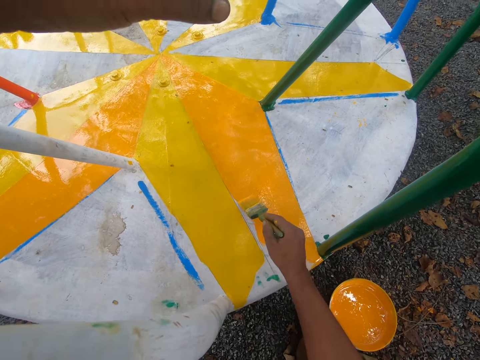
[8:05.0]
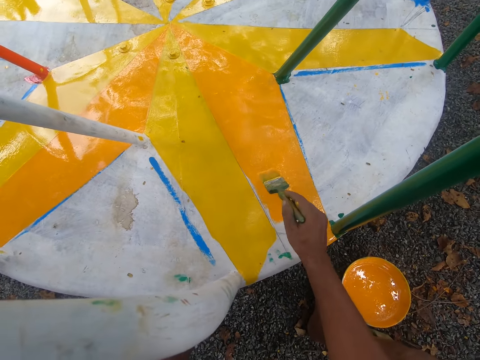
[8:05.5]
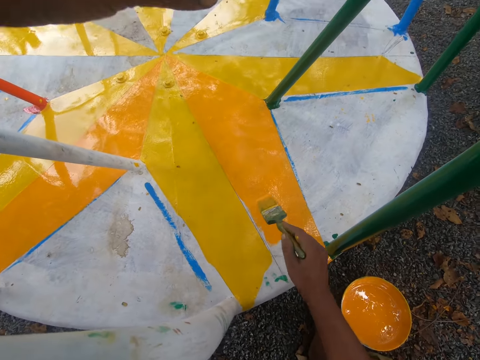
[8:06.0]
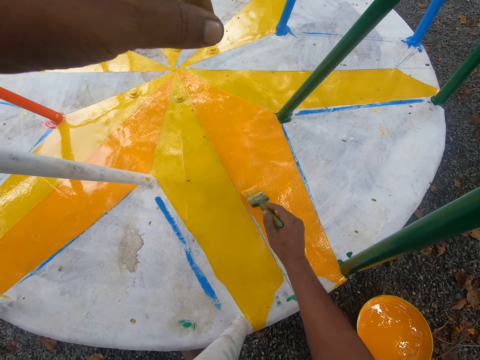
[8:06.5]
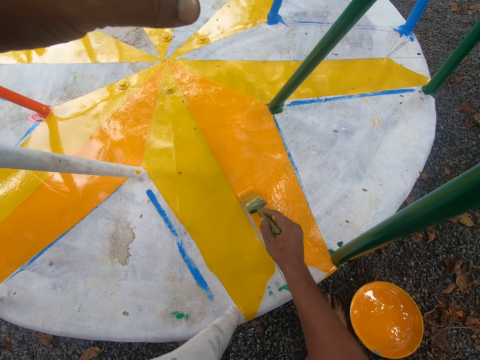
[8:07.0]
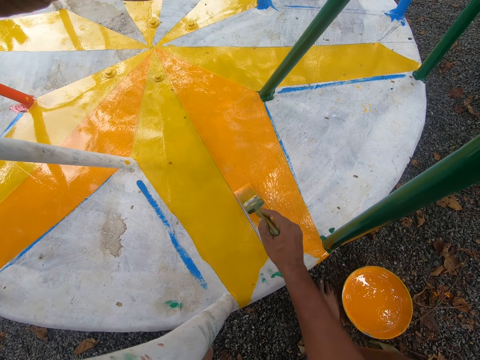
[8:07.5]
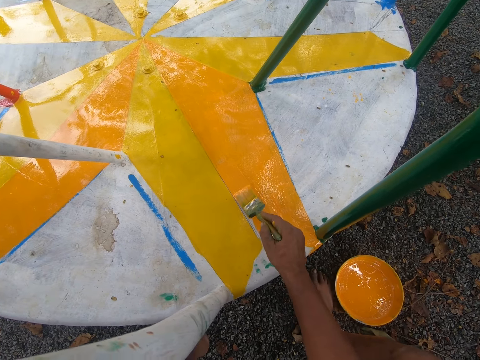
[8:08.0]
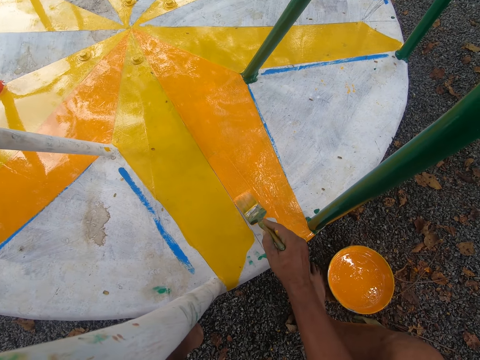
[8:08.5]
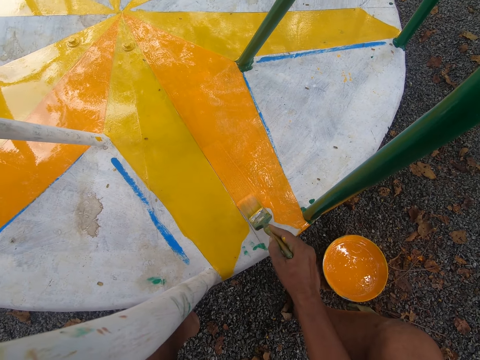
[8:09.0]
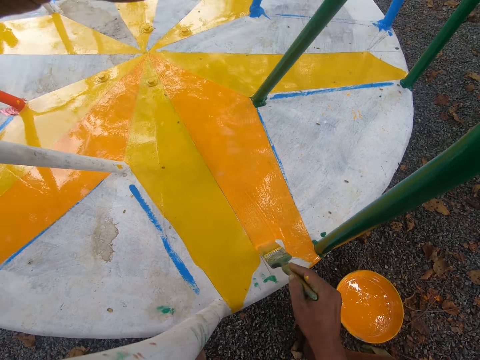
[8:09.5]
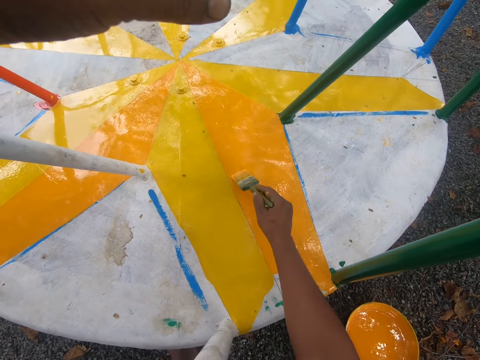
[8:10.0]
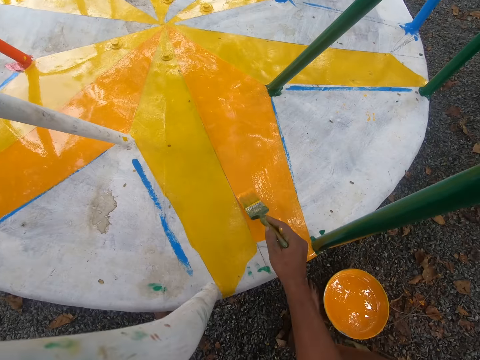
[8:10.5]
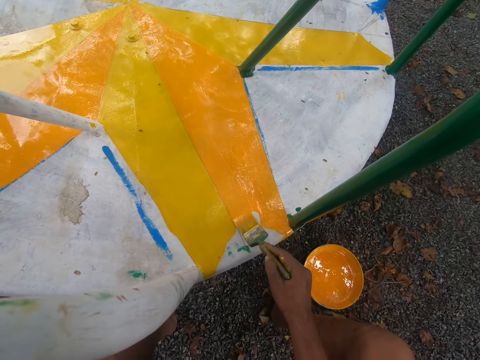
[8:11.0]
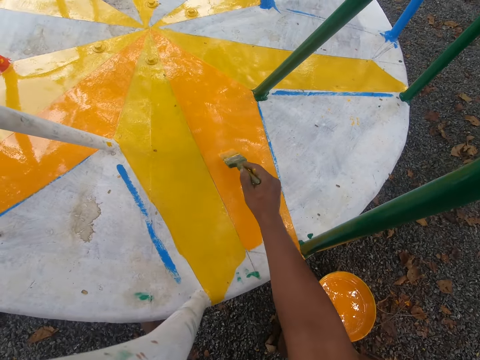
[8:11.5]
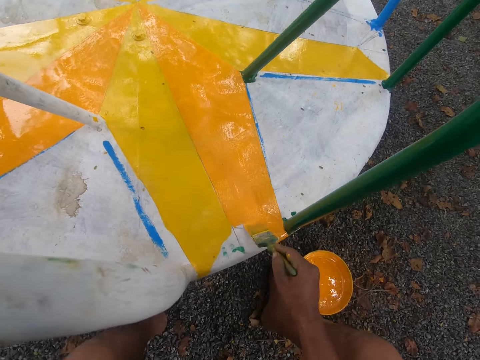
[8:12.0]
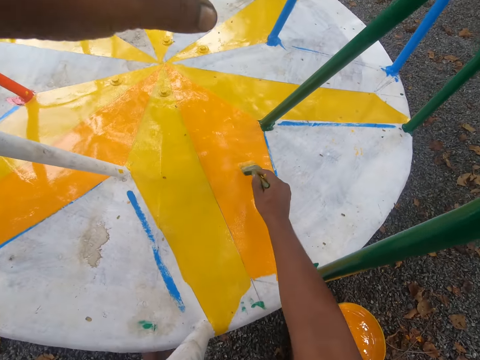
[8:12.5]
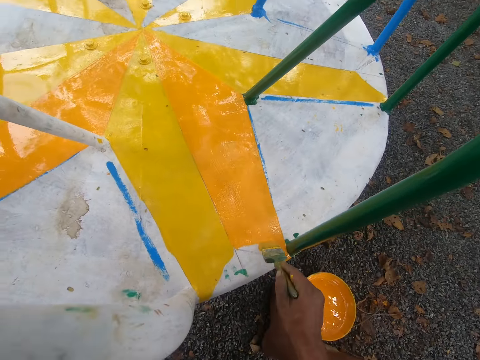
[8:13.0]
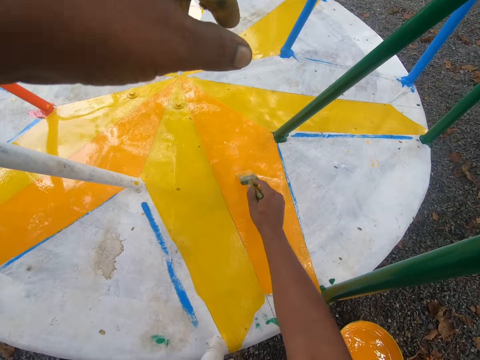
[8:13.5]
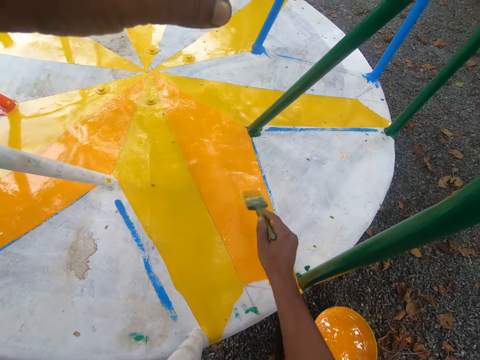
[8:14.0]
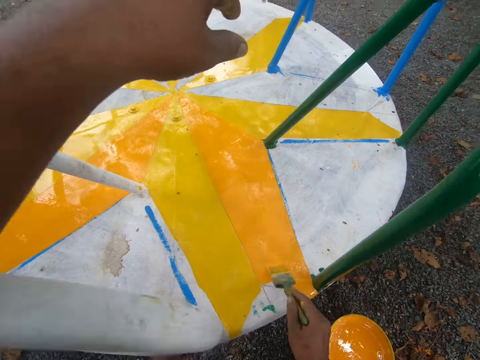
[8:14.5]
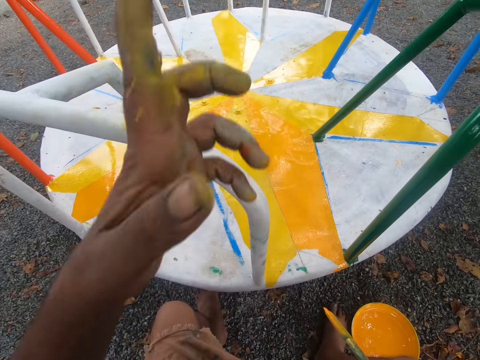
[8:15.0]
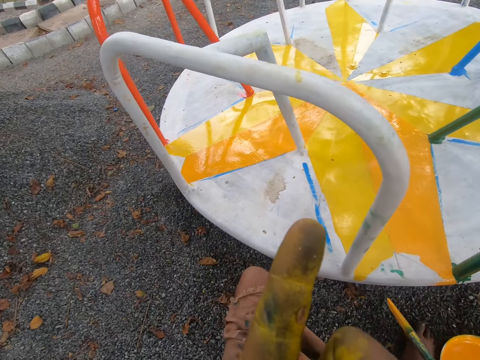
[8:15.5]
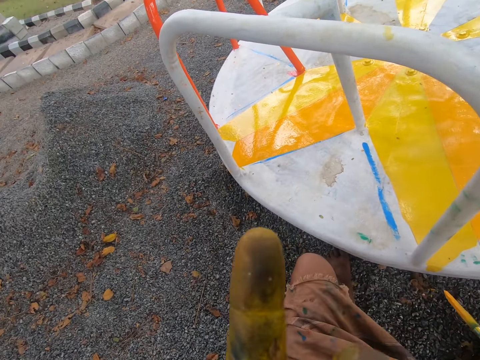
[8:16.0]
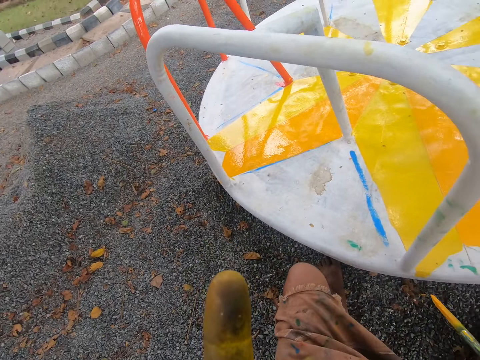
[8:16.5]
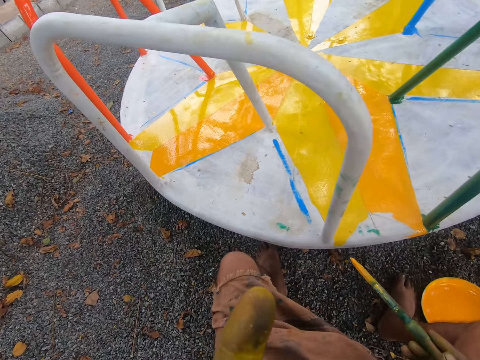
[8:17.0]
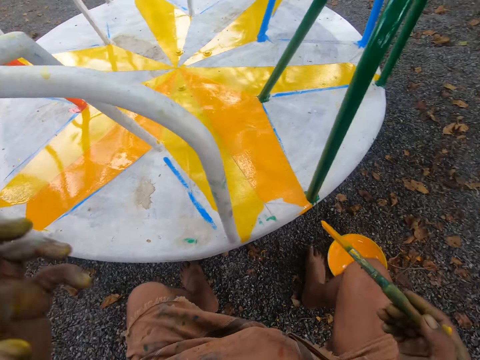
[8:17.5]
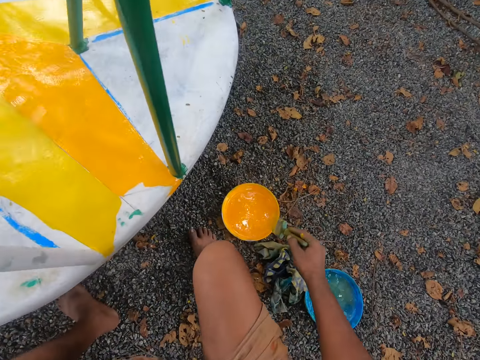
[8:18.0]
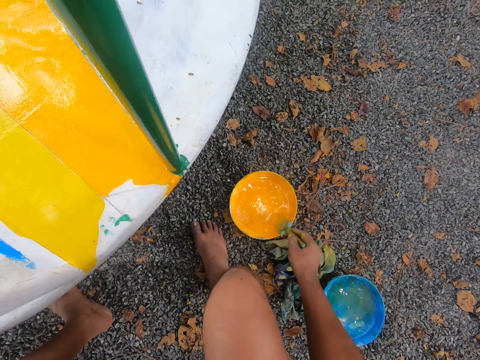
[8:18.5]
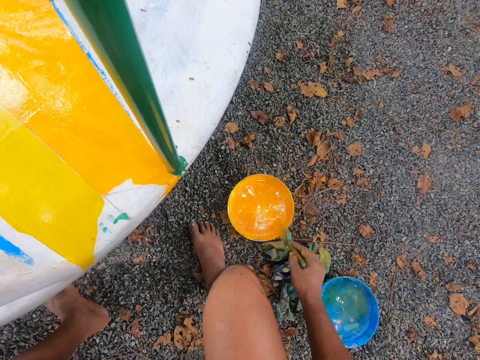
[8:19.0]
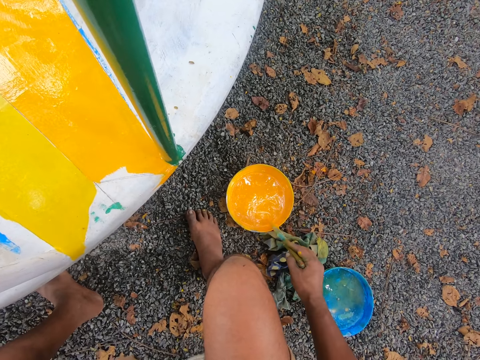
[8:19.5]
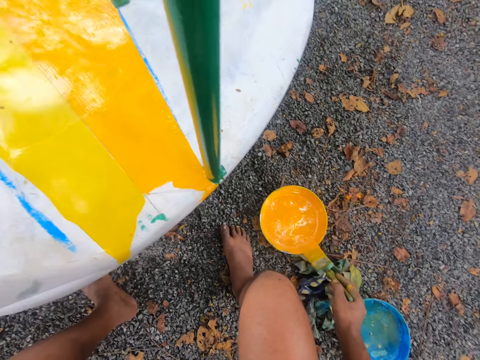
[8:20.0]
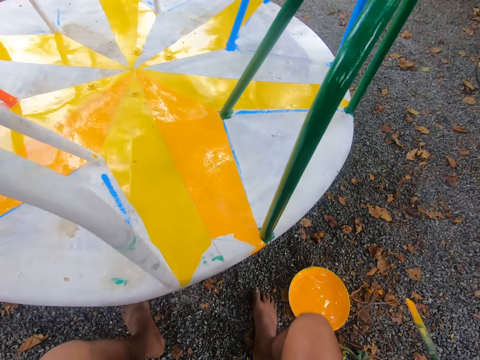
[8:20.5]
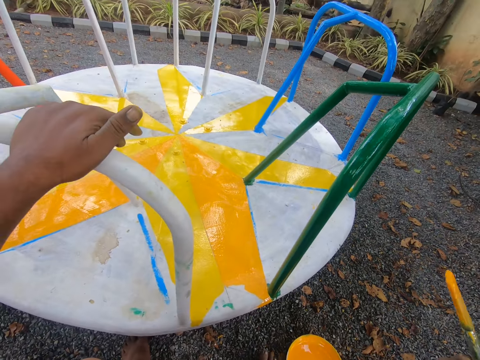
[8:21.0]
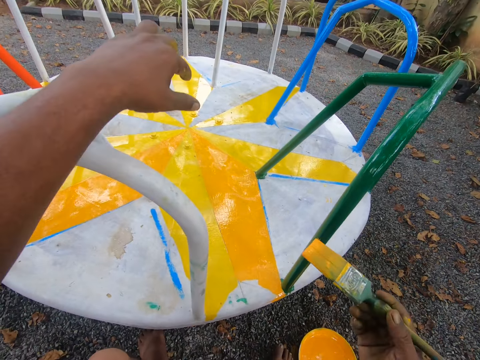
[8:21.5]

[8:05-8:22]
The camera wearer paints the merry go round. He cleans his face with his left hand. He removes his left hand from the merry go round handle. He points at the merry go round. He dips the paint brush into a container filled with paint. He reduces paint from the brush.

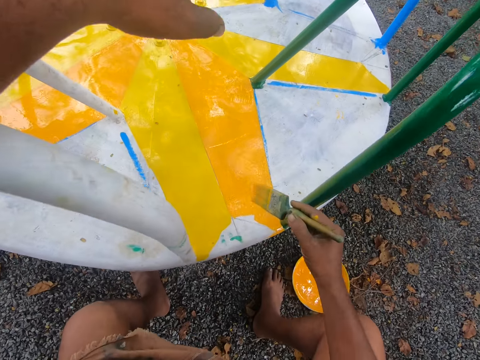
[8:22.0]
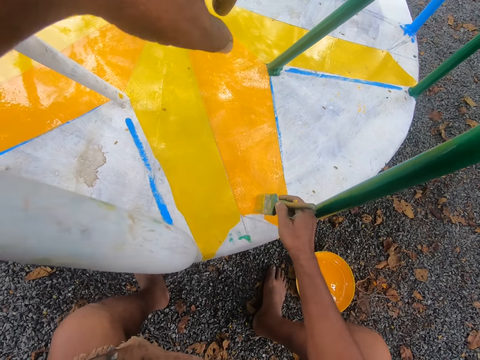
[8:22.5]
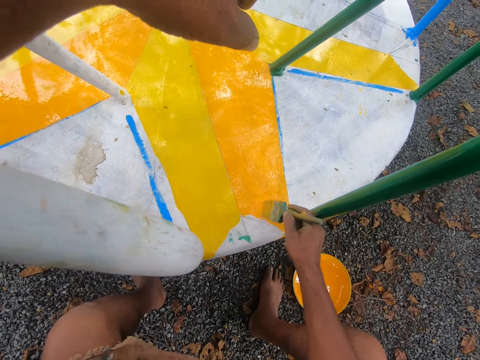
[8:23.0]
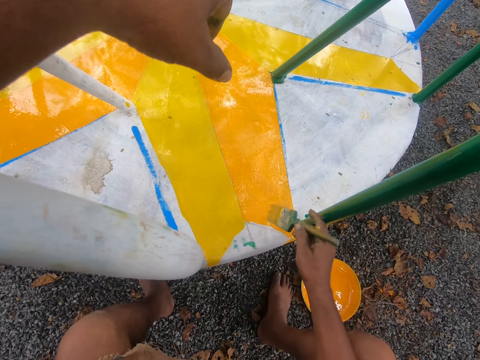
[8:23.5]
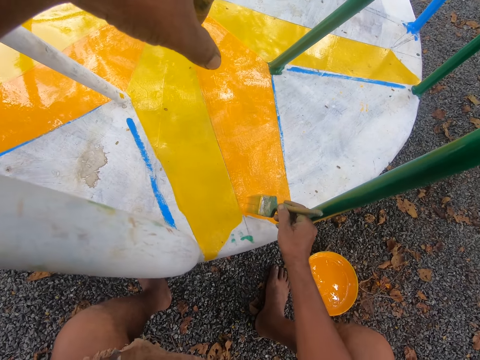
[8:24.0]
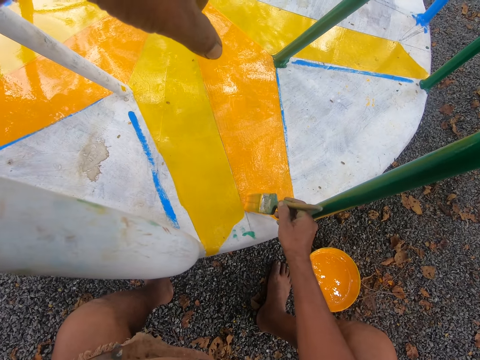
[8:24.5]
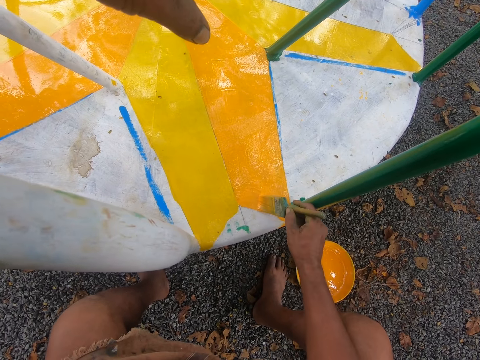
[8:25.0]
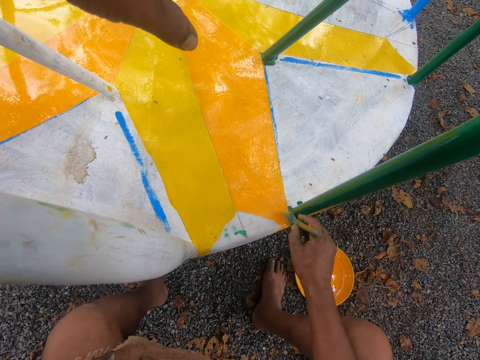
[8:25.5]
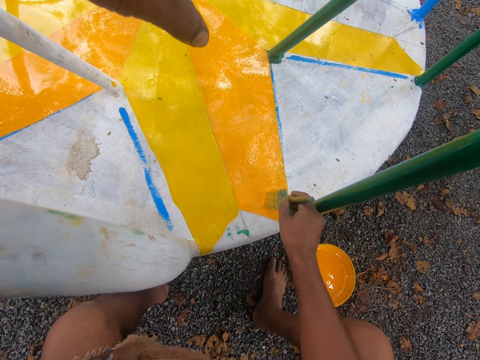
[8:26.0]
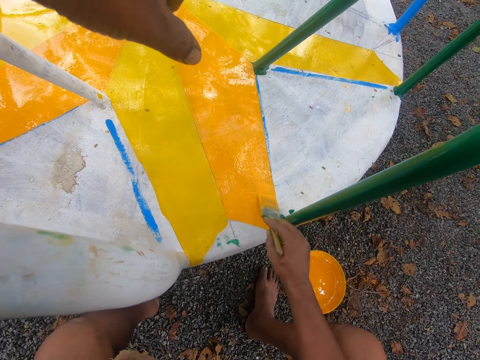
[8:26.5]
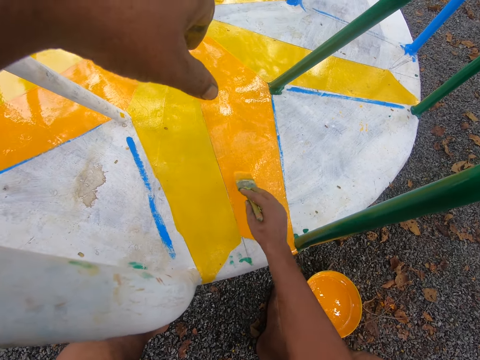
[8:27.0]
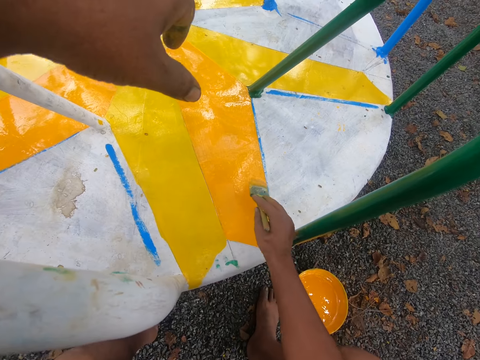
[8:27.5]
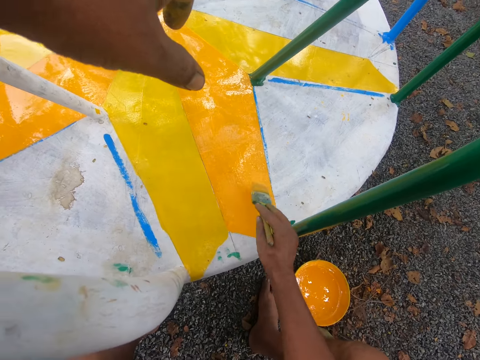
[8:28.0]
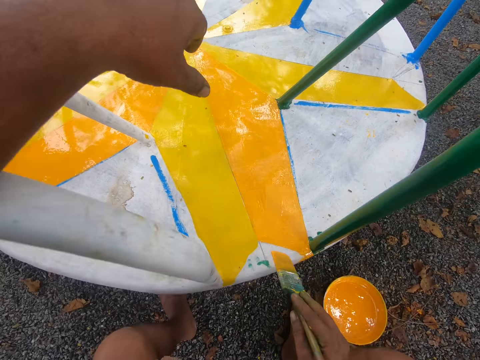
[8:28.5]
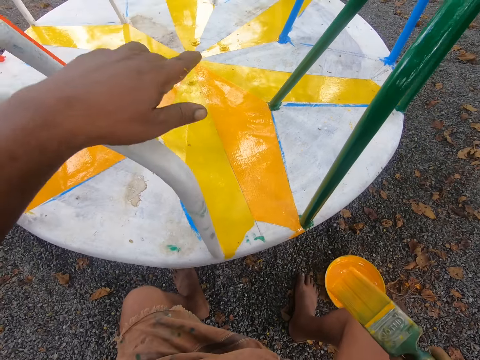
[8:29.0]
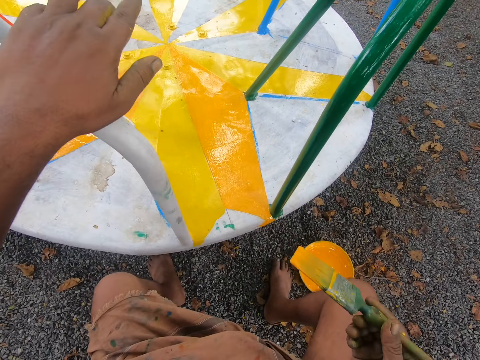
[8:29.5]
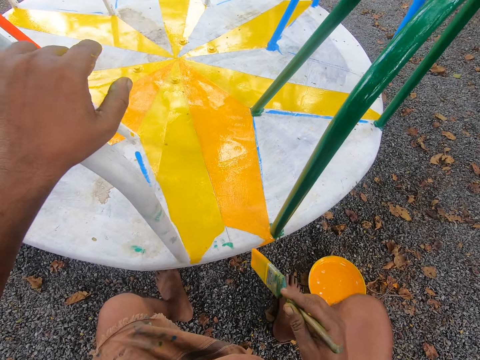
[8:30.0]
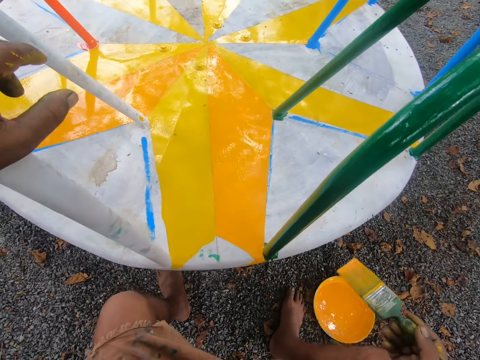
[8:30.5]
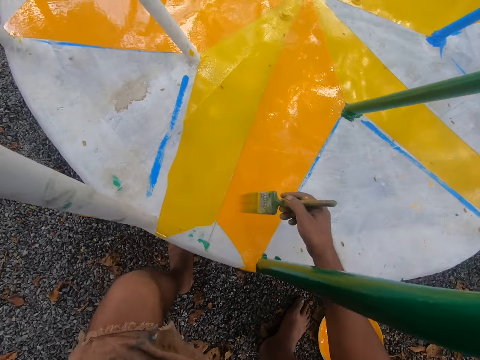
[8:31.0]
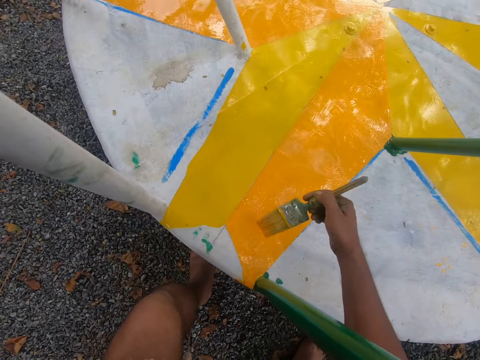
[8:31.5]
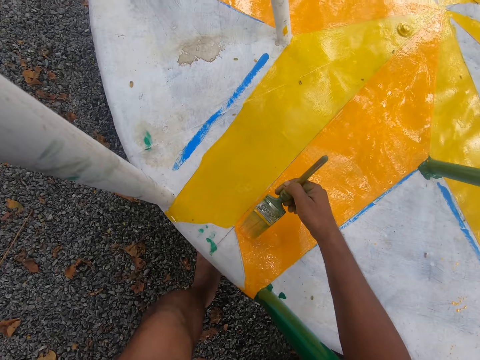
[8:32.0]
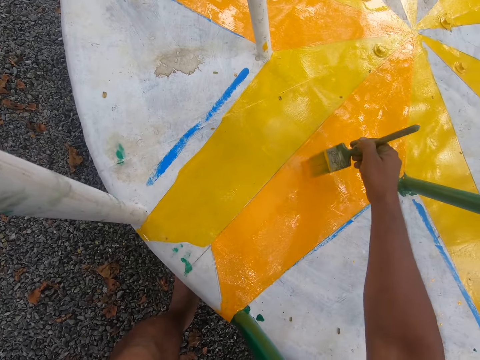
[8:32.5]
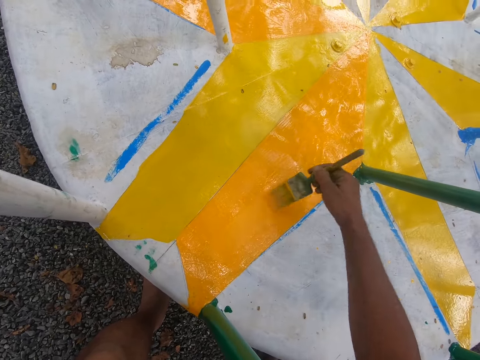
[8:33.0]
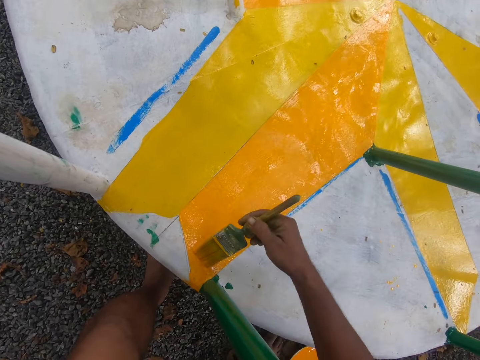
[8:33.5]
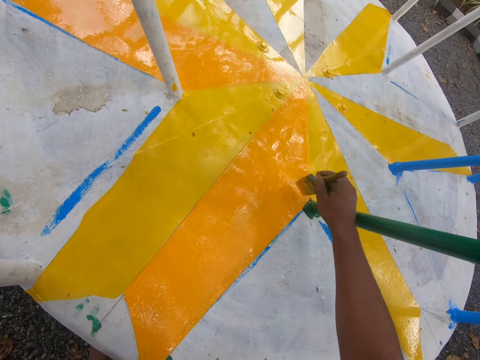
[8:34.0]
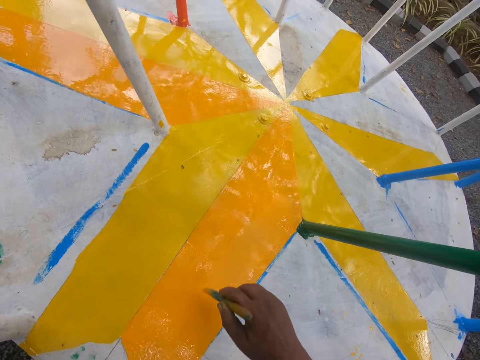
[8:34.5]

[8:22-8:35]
The camera wearer paints a metal surface or merry go round with a paint brush in his right hand. He rotates the merry go round with his left hand. He paints the merry go round.
